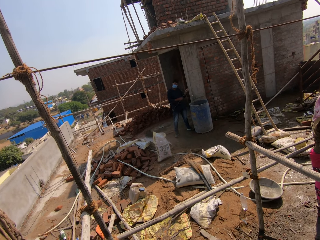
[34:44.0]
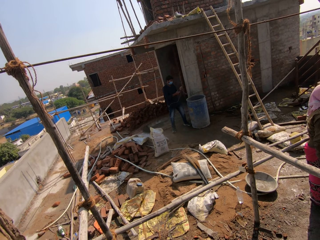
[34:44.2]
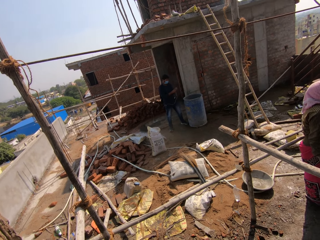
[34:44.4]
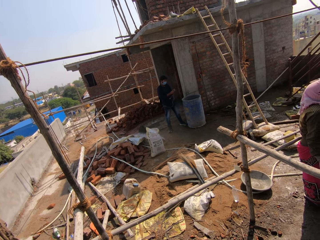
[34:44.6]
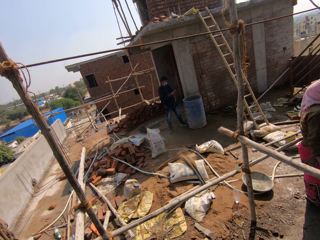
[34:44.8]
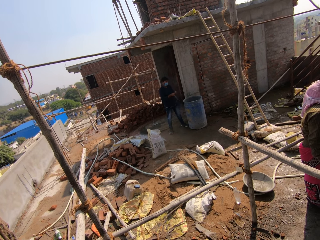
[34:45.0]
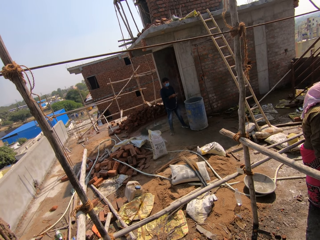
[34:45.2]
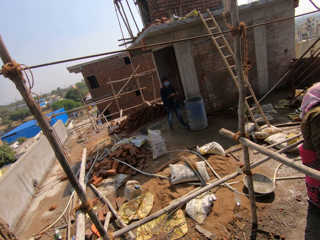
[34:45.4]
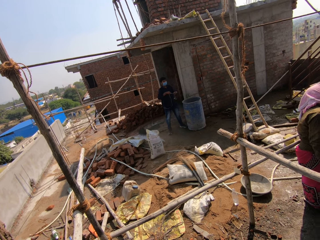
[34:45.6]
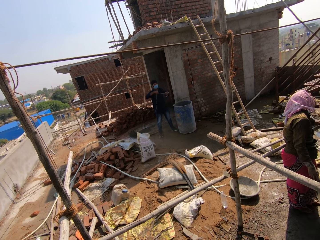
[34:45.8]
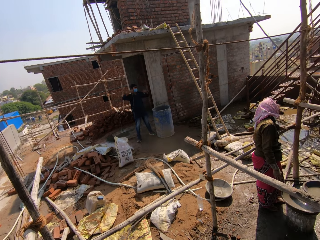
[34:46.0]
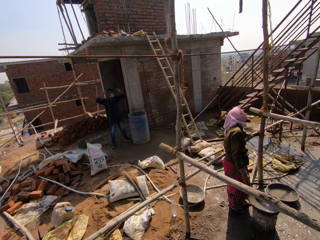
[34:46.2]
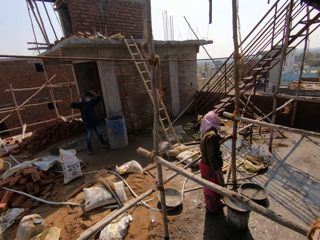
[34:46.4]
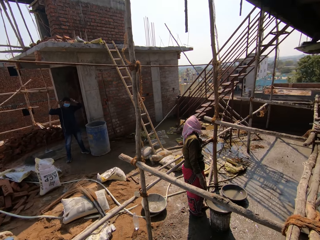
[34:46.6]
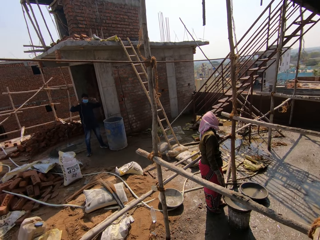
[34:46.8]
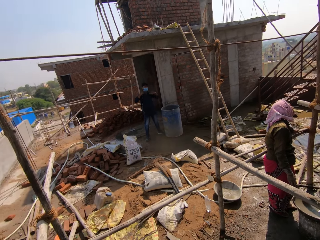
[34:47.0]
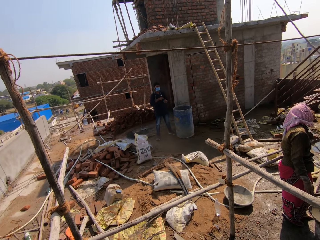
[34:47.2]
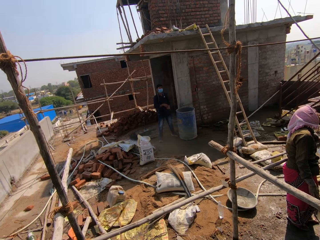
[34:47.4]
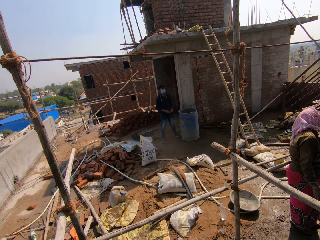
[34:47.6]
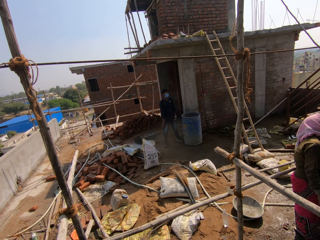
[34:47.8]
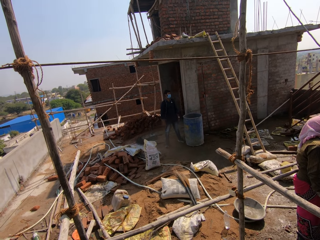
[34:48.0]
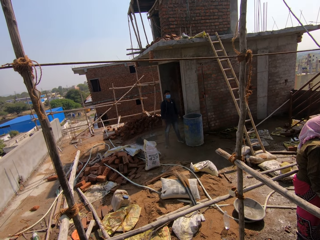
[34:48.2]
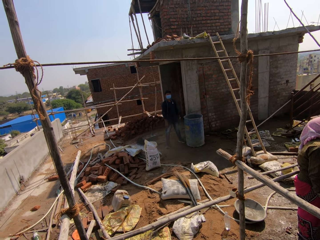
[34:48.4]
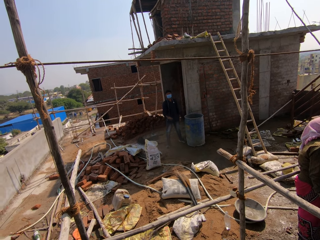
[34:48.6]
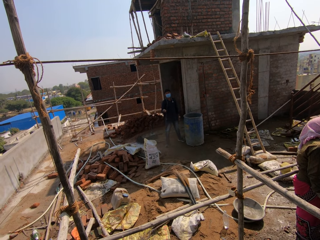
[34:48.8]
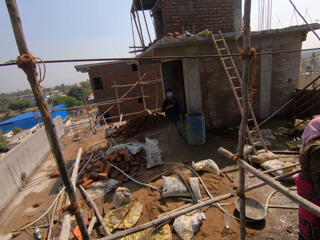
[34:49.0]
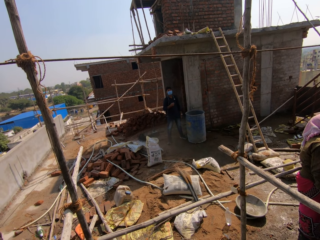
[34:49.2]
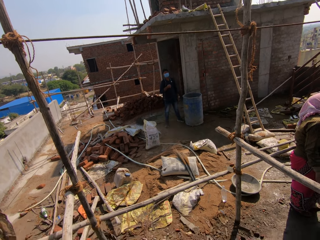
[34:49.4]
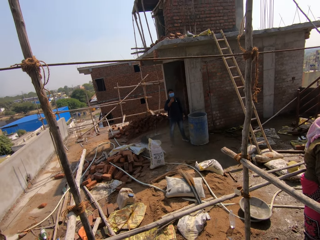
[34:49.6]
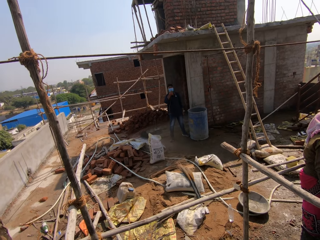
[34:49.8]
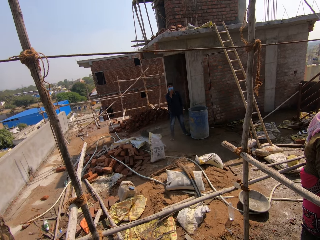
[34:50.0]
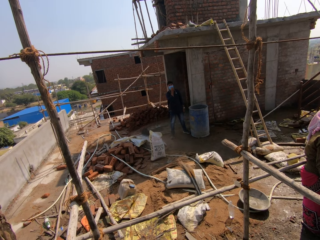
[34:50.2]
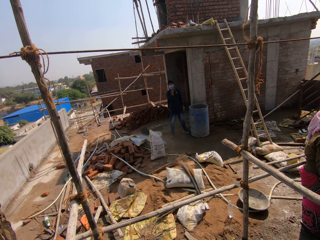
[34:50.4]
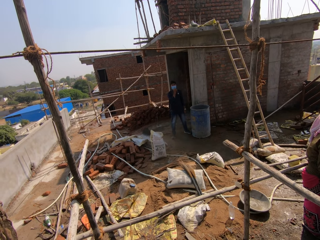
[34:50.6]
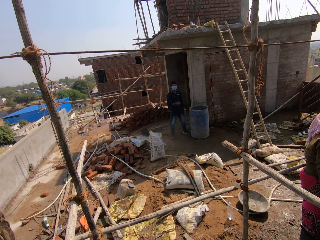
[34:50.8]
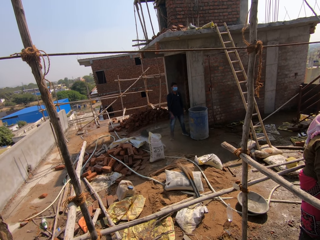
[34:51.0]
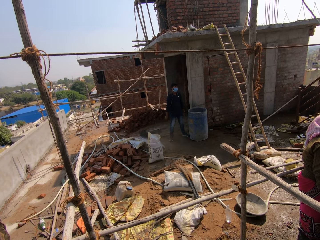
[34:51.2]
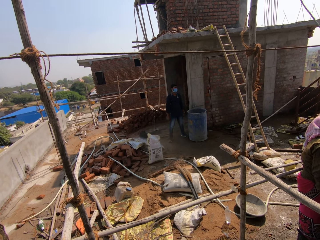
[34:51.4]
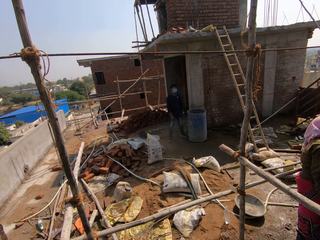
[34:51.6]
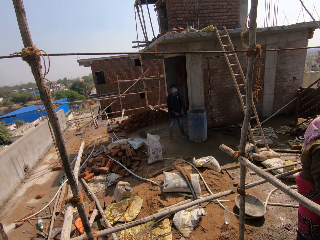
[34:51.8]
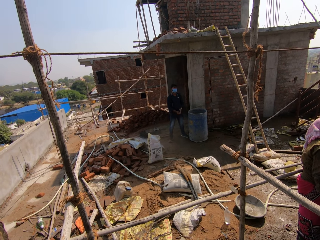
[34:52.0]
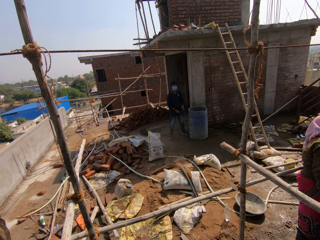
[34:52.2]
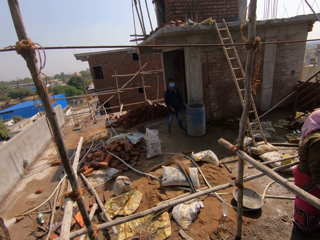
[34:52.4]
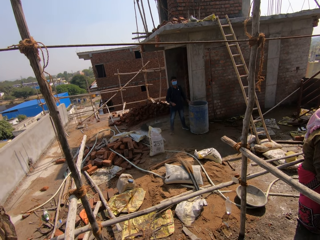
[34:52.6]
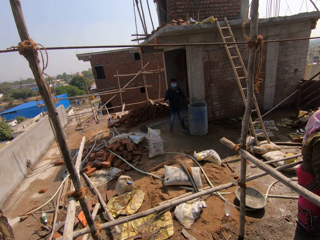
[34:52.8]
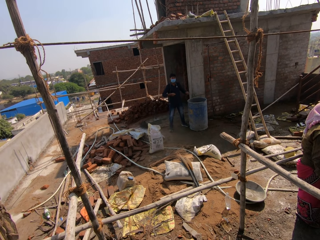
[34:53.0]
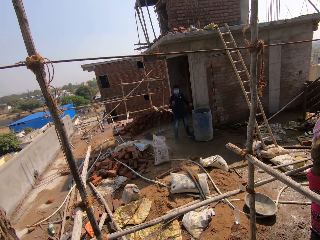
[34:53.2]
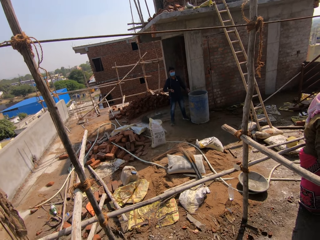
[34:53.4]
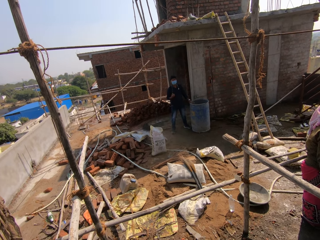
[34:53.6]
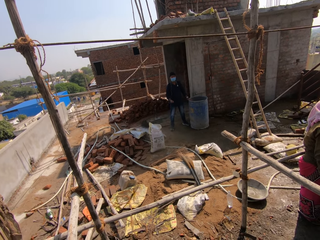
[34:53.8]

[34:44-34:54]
A man puts the earphone in his neck. The camera wearer talks to the man.

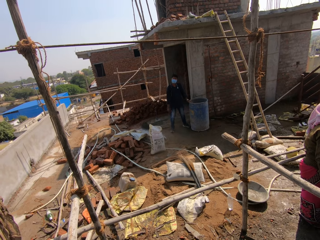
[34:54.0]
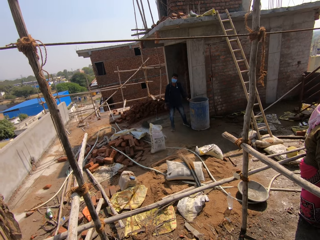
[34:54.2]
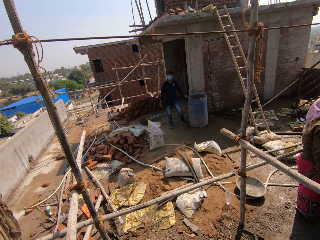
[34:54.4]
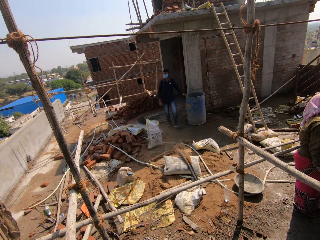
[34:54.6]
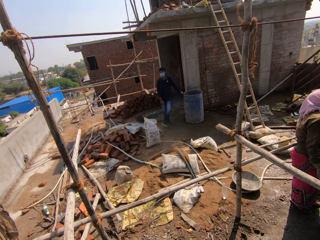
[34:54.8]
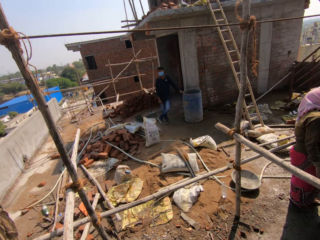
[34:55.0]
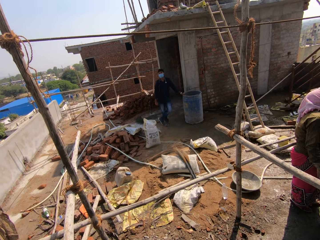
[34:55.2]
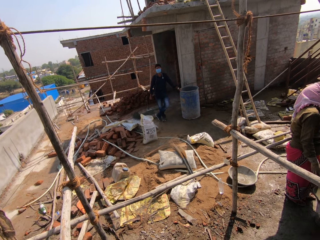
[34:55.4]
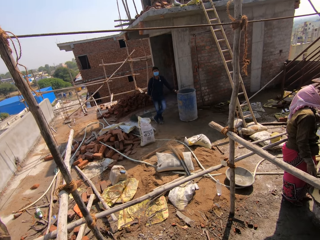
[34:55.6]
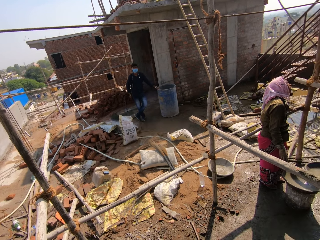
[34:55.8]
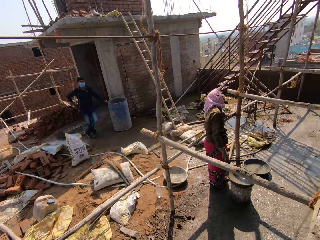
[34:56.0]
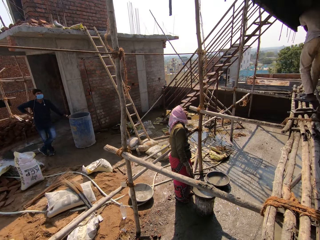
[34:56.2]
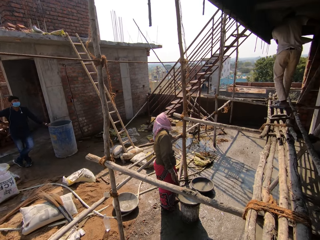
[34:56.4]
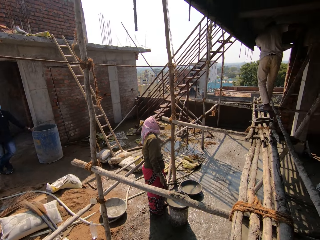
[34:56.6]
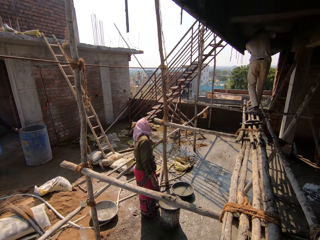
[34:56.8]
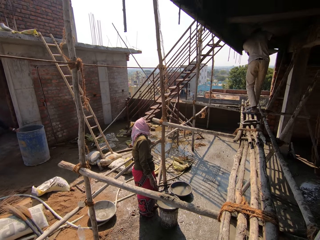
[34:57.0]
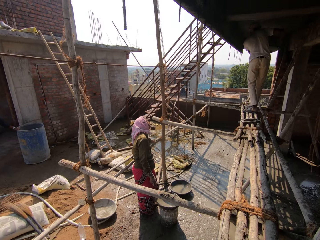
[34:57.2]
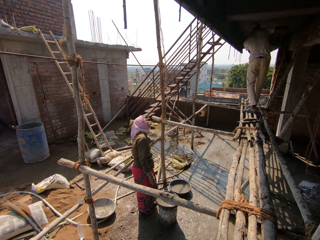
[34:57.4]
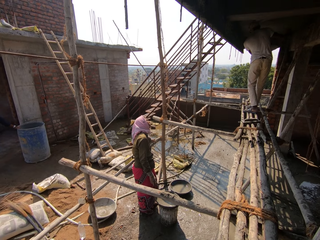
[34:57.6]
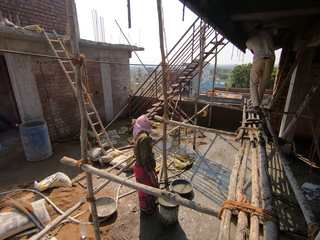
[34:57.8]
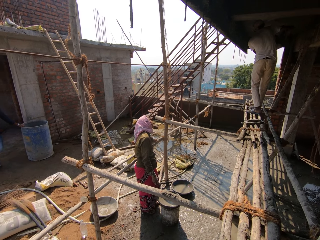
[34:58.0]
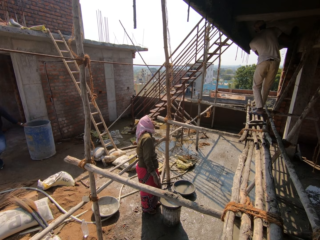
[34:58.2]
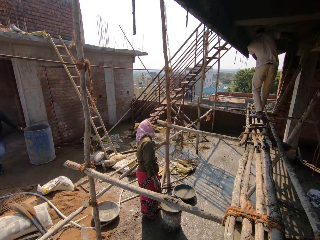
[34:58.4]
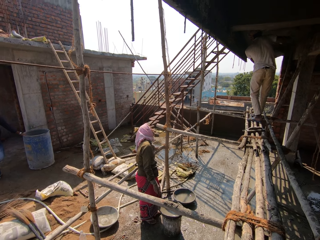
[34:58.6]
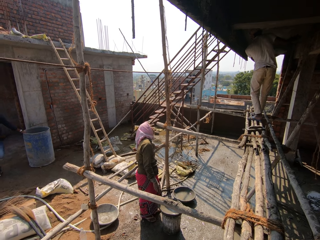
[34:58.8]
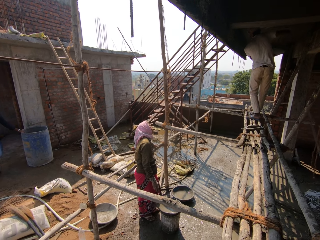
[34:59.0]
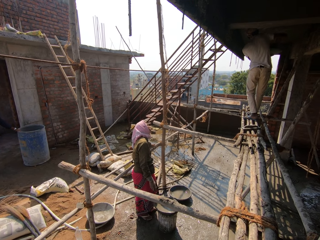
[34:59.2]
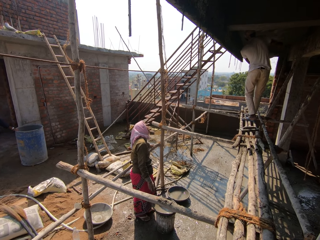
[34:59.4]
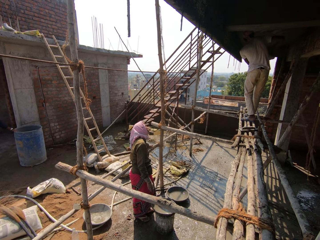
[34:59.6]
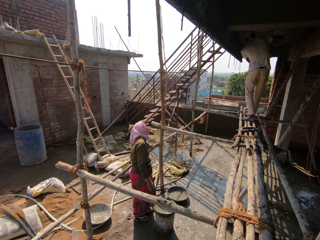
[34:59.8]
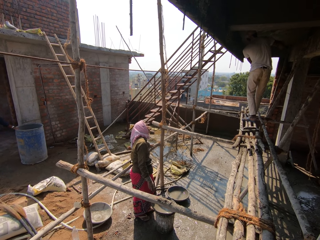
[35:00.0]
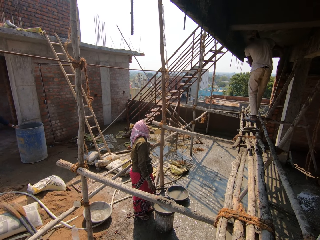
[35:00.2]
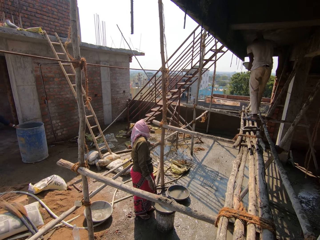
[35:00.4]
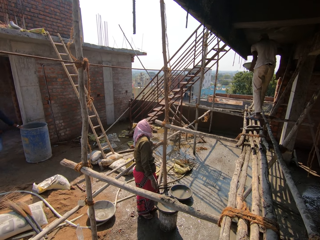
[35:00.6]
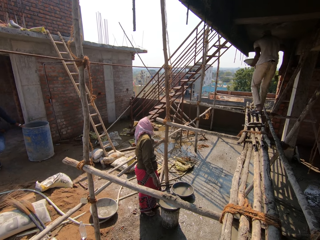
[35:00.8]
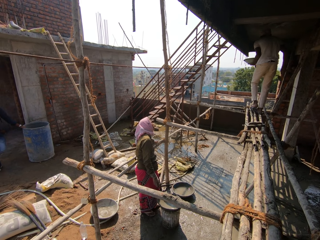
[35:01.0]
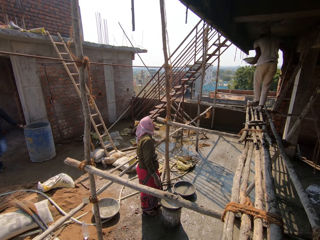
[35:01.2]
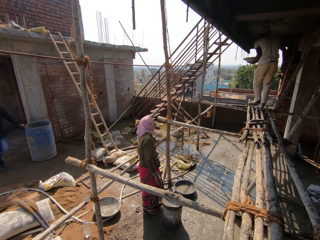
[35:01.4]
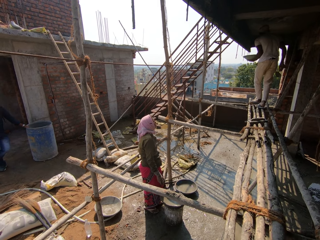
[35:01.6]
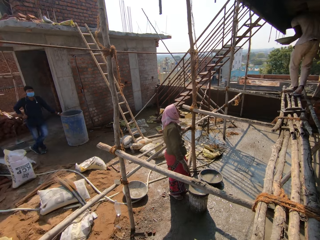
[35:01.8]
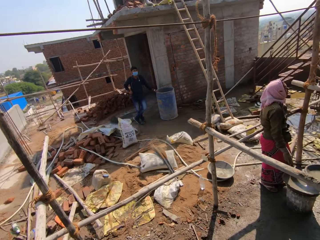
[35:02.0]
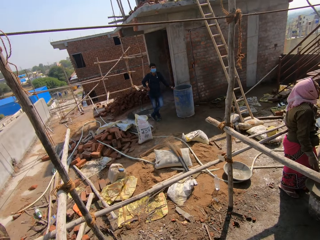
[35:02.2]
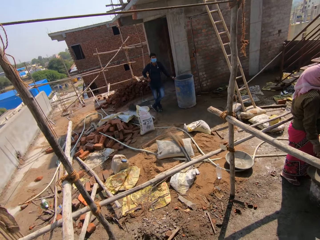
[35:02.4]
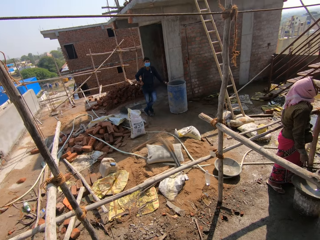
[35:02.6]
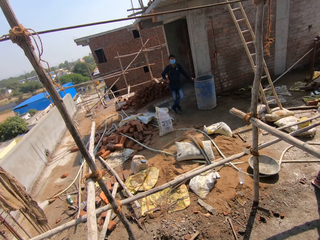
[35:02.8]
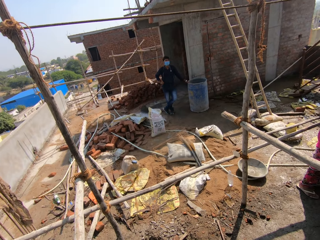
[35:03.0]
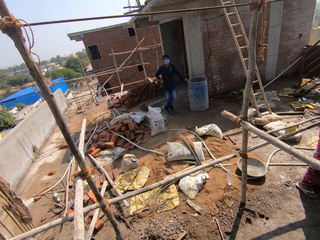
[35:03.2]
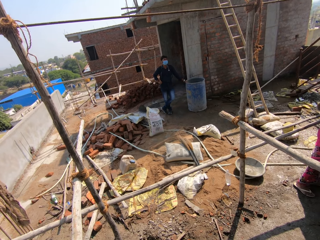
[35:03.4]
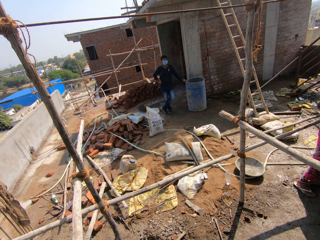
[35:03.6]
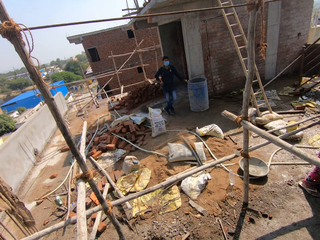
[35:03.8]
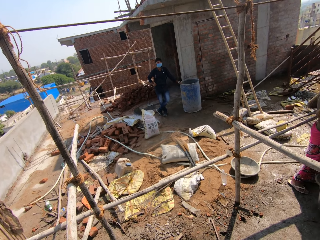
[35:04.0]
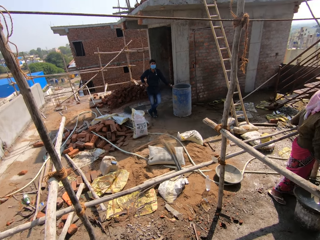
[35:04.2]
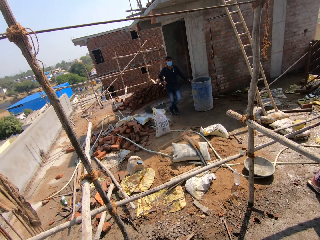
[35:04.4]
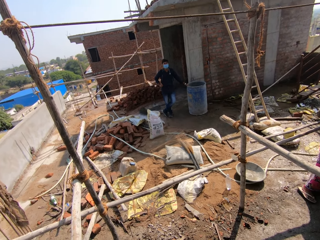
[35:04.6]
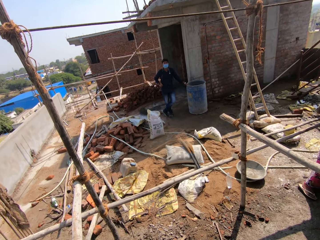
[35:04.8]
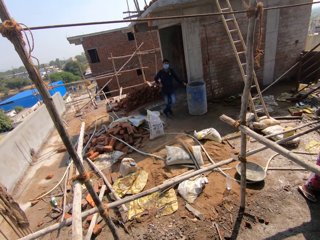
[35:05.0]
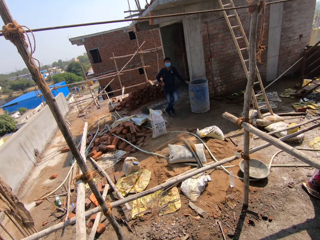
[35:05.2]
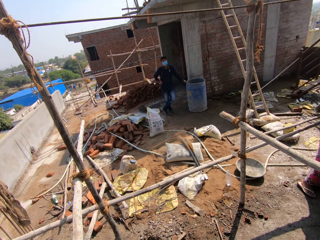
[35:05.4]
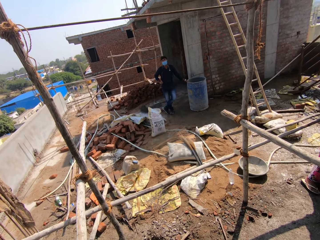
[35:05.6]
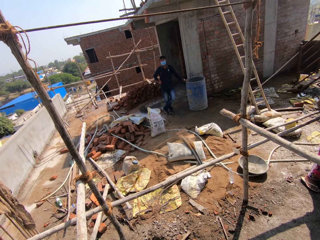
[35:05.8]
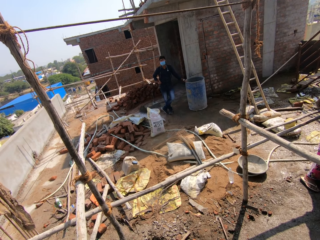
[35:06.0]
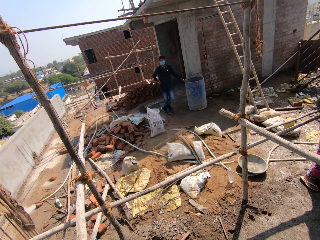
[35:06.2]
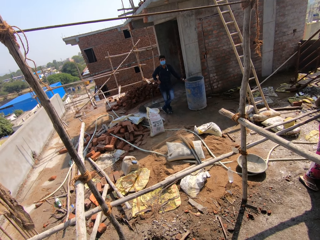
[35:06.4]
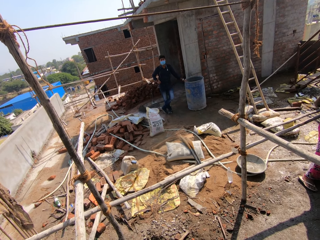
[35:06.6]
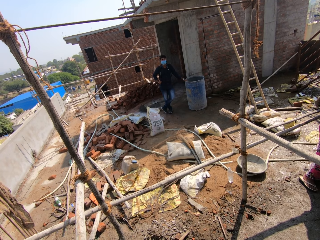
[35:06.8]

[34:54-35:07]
The camera wearer looks around. A man moves around, plasters the ceiling and moves around. The camera wearer looks around. They talk to another man.
